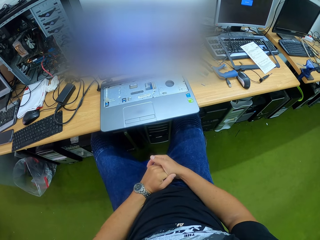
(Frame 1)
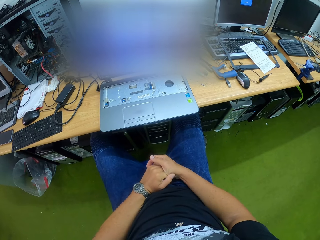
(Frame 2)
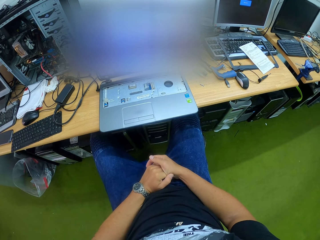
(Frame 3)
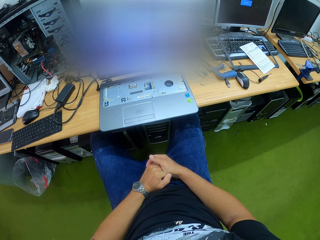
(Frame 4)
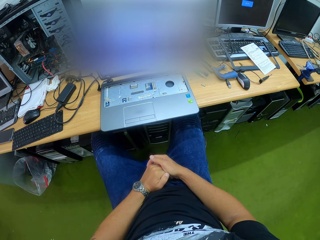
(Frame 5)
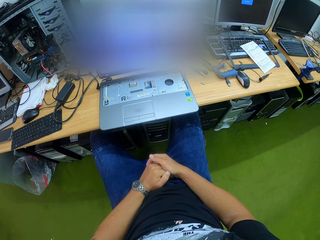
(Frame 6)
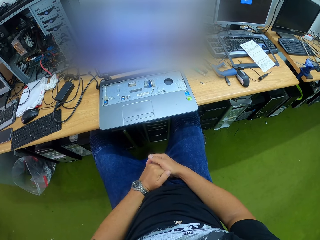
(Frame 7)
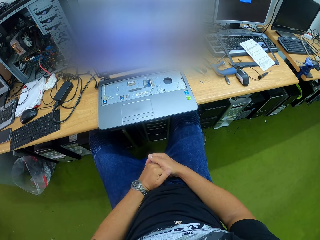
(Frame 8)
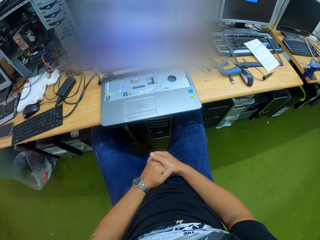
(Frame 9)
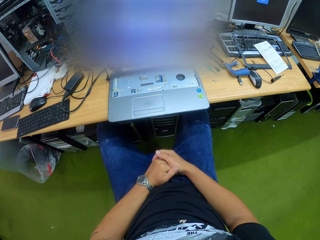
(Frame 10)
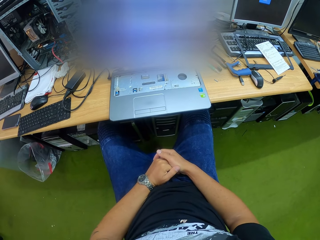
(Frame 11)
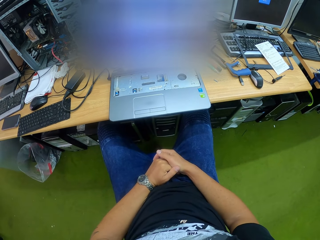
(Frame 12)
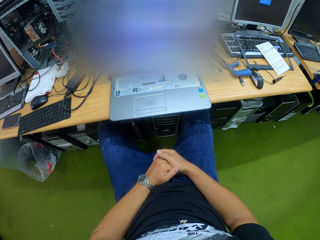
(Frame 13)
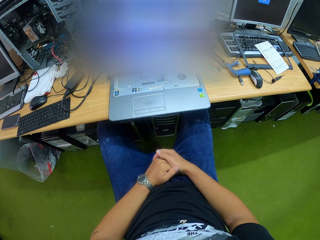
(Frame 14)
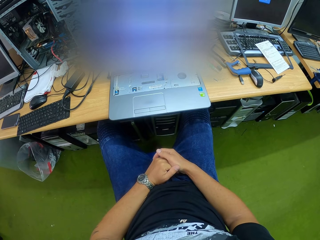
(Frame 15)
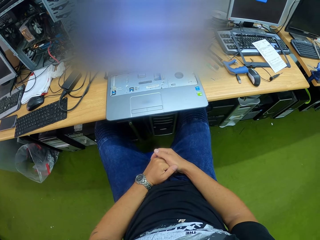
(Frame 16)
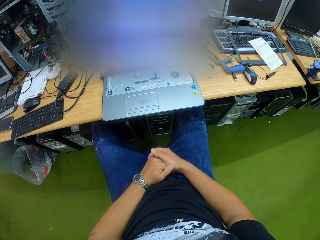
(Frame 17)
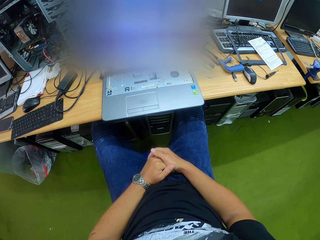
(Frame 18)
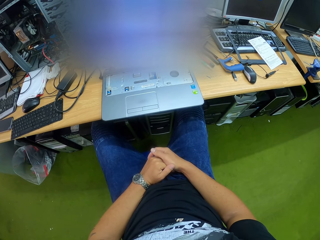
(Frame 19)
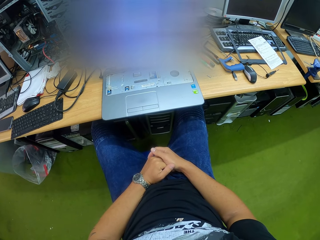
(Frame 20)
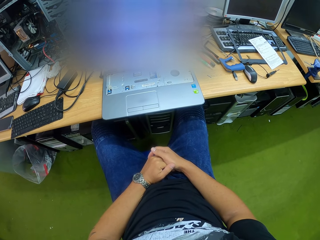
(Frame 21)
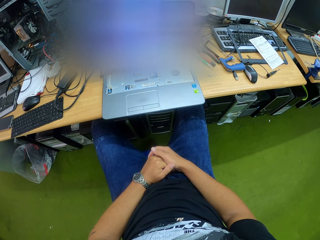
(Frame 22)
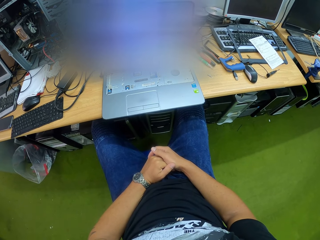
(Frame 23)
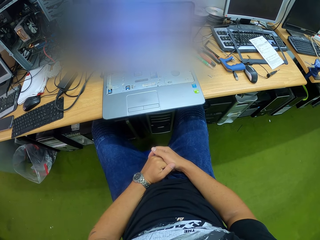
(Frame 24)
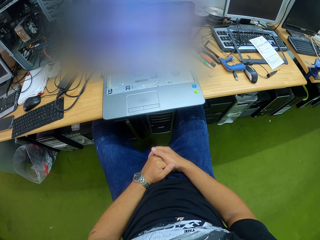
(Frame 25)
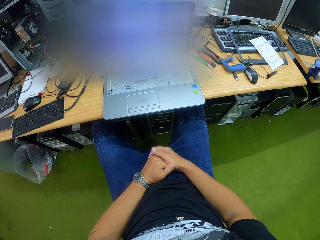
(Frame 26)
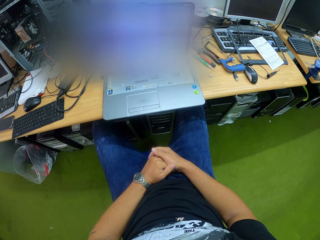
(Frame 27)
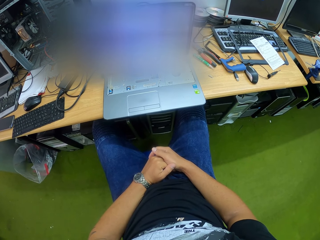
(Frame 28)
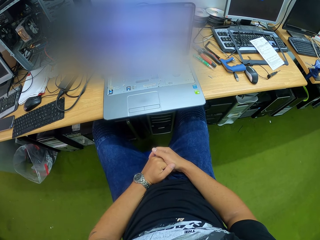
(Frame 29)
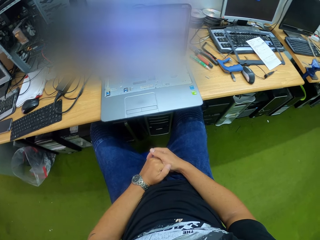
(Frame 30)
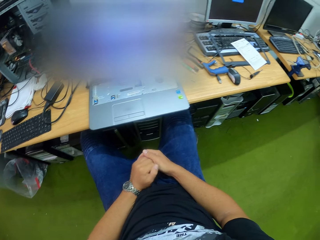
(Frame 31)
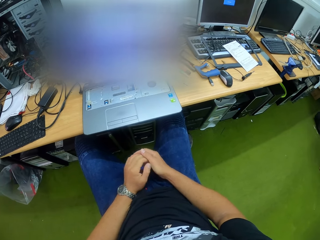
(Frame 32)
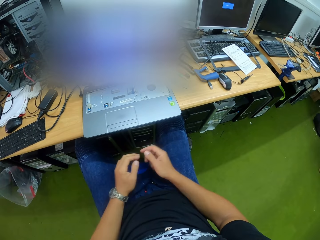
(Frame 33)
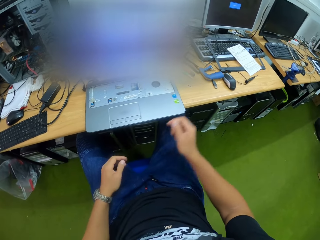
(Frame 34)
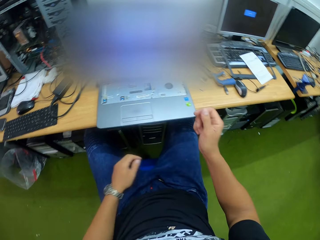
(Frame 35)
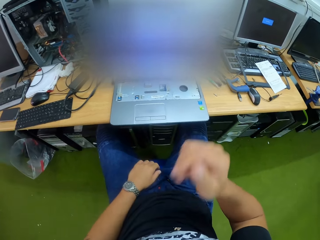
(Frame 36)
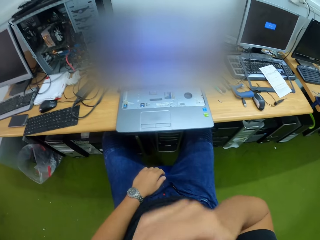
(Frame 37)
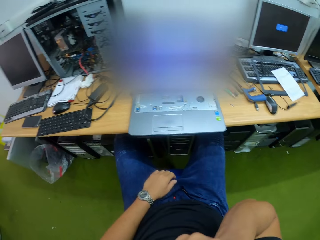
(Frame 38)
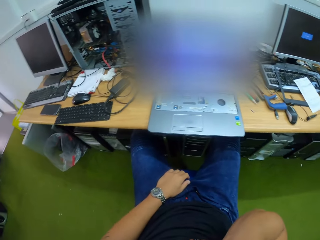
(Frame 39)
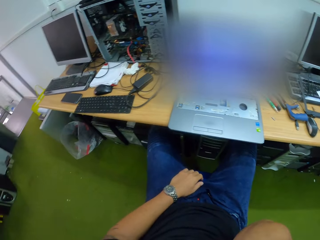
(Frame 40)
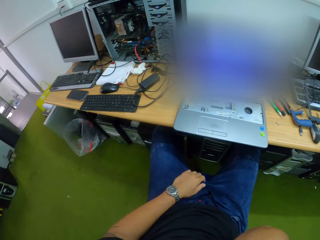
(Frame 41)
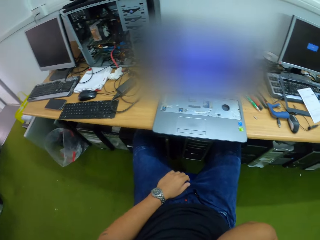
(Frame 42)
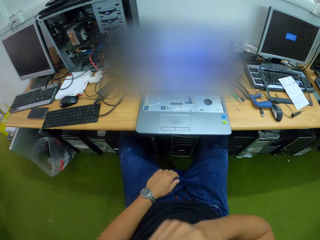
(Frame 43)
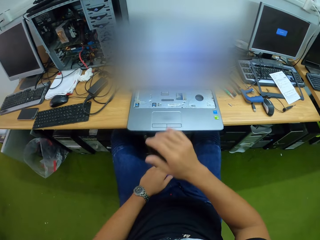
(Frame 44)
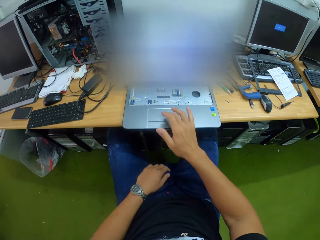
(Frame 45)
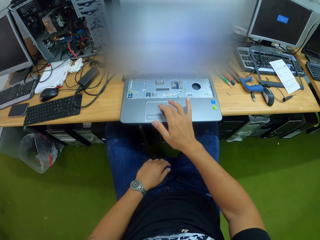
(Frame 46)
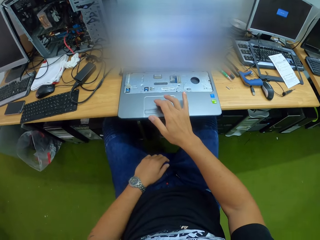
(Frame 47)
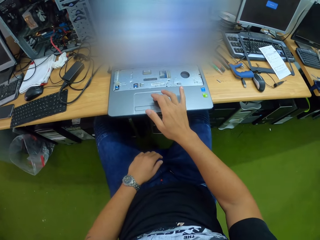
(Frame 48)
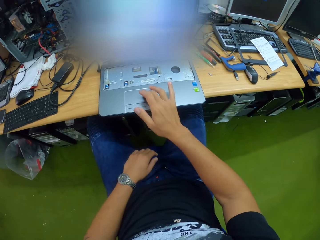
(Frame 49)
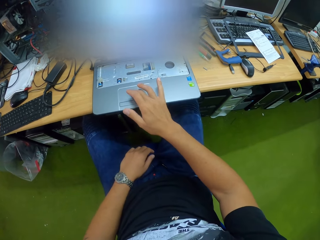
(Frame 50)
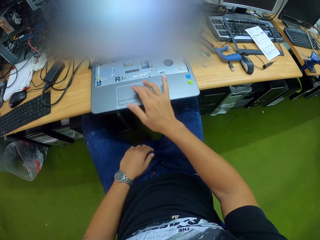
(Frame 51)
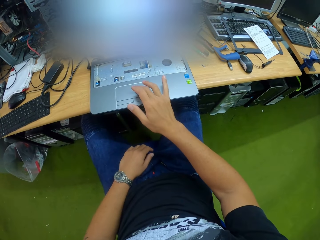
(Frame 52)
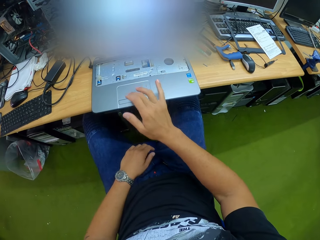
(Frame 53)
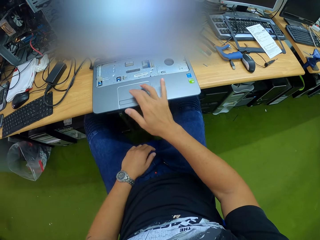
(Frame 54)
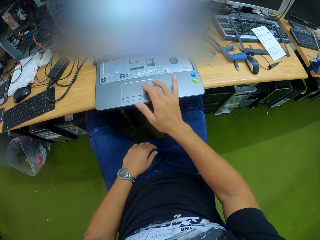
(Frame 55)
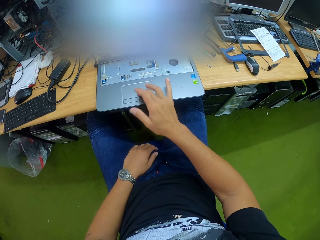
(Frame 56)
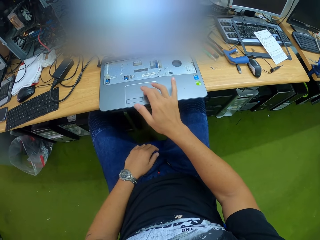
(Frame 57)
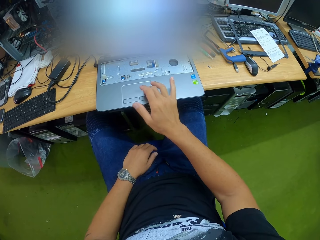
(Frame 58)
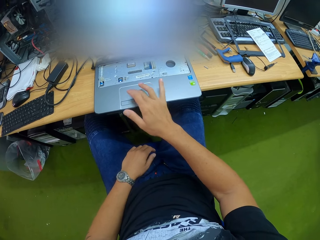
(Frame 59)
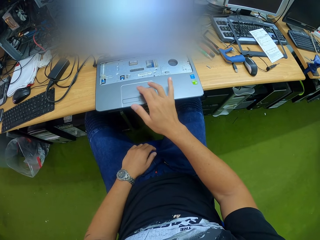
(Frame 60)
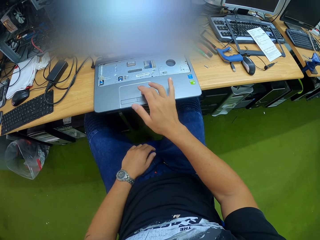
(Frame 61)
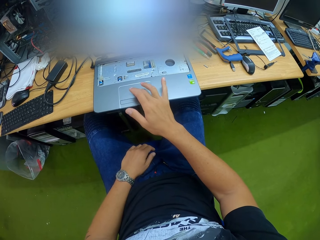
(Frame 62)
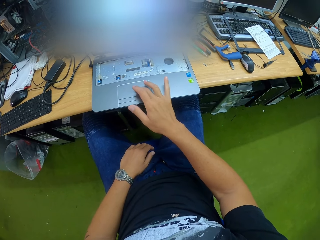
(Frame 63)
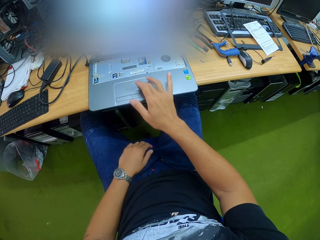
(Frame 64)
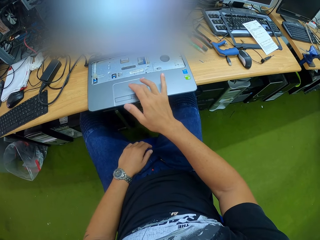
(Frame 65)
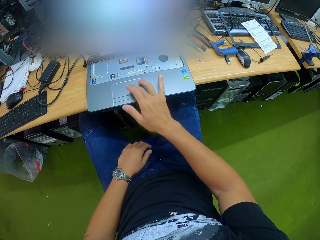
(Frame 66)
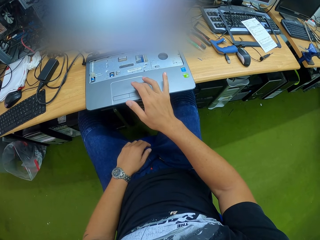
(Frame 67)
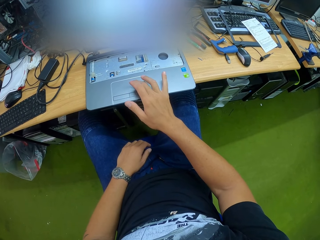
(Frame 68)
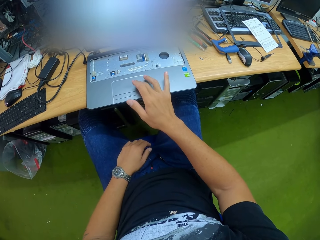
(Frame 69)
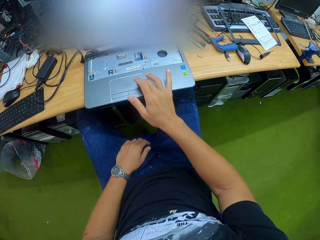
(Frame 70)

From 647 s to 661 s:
The camera wearer interlocks his hands. He lifts up the hand. He touches his nose with his right hand. He scrolls the touch pad. He operates the laptop with his right hand.

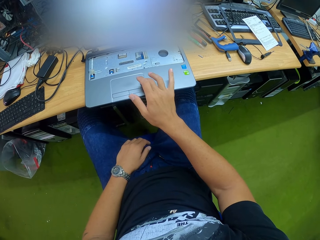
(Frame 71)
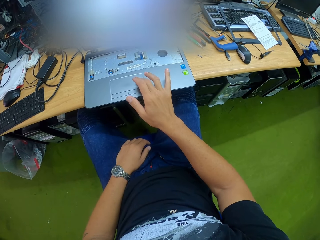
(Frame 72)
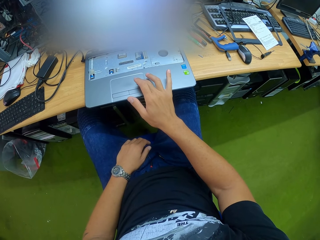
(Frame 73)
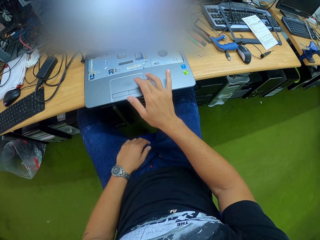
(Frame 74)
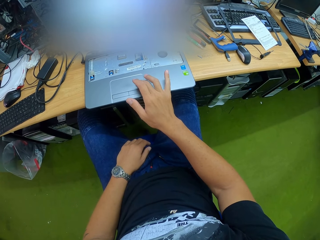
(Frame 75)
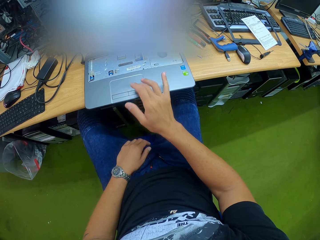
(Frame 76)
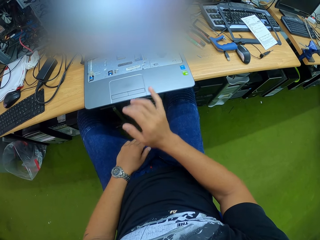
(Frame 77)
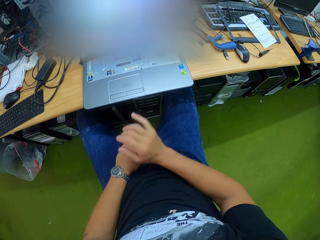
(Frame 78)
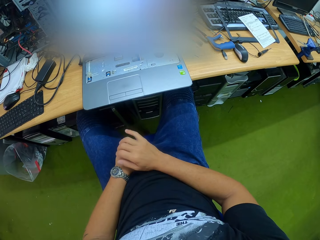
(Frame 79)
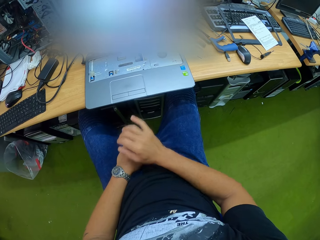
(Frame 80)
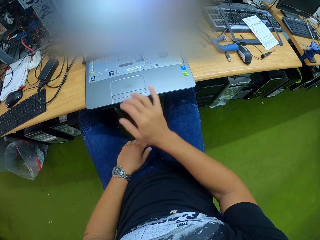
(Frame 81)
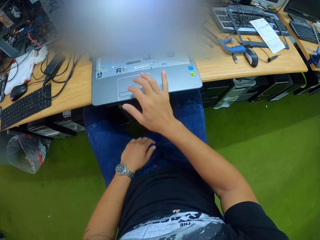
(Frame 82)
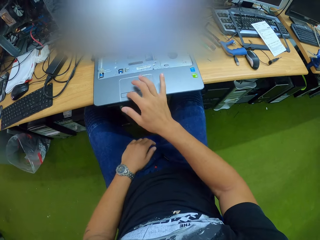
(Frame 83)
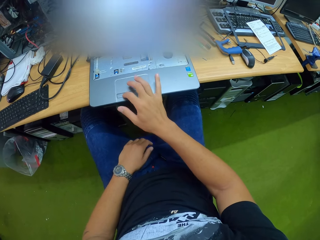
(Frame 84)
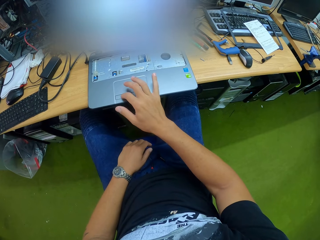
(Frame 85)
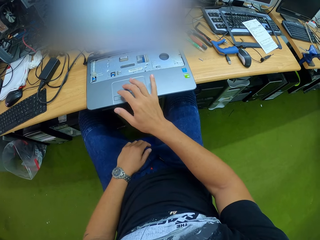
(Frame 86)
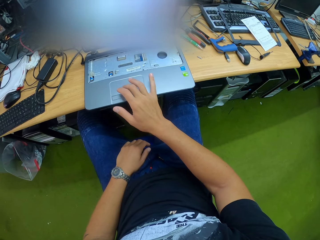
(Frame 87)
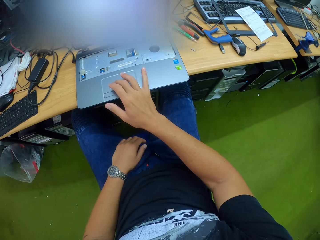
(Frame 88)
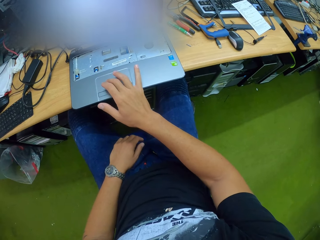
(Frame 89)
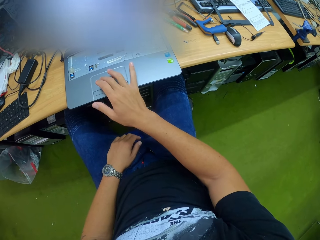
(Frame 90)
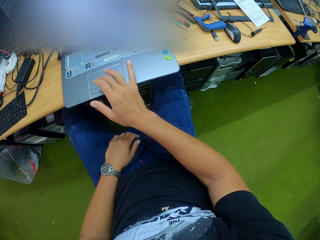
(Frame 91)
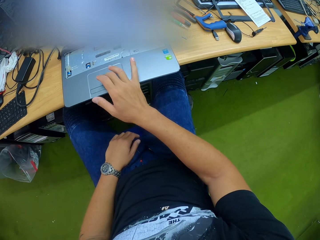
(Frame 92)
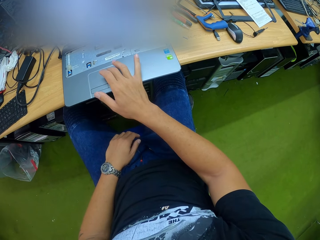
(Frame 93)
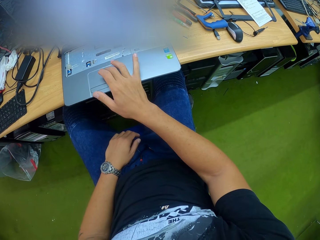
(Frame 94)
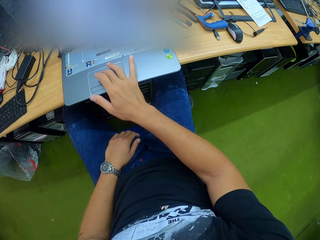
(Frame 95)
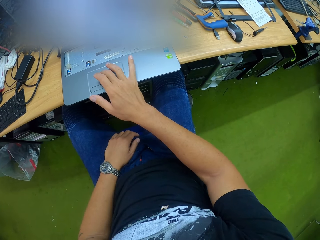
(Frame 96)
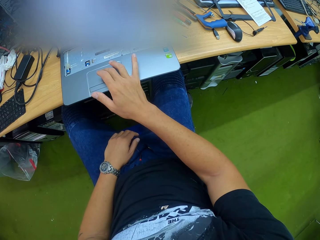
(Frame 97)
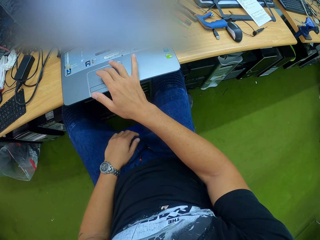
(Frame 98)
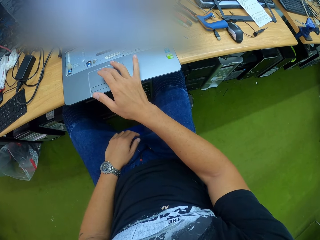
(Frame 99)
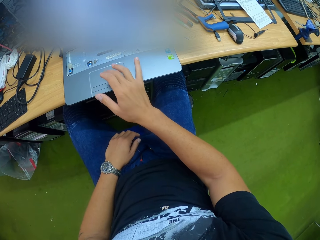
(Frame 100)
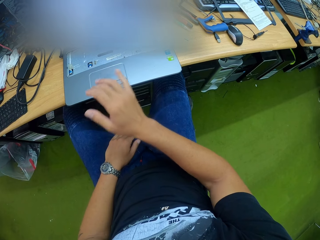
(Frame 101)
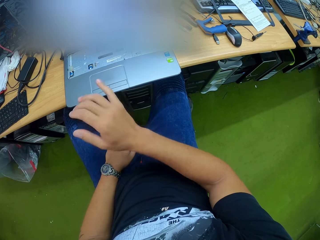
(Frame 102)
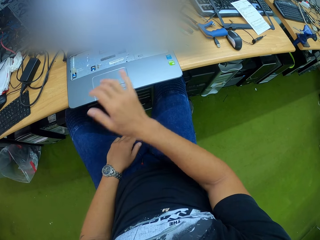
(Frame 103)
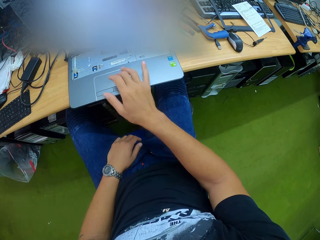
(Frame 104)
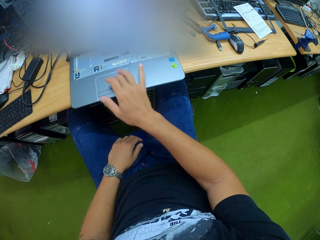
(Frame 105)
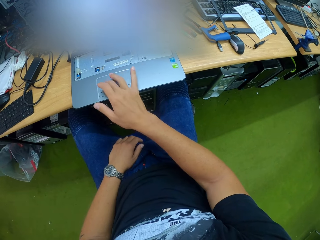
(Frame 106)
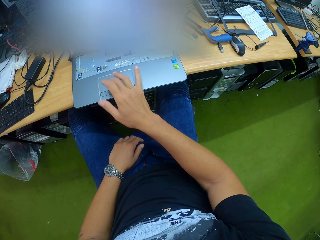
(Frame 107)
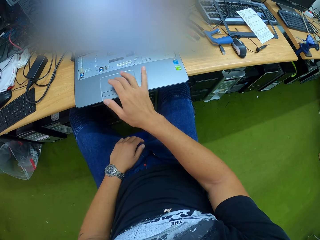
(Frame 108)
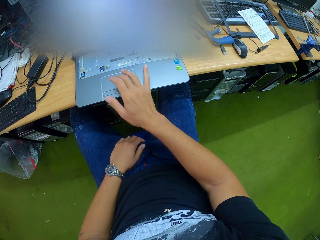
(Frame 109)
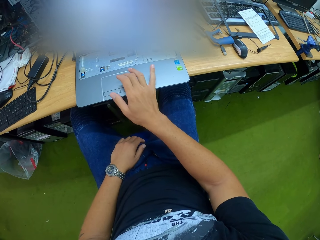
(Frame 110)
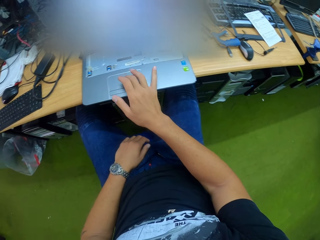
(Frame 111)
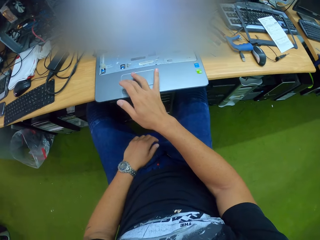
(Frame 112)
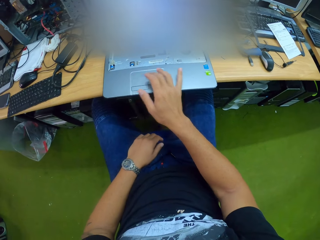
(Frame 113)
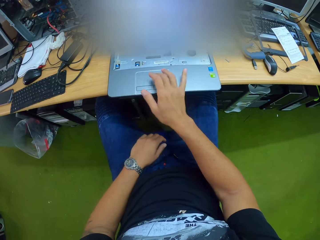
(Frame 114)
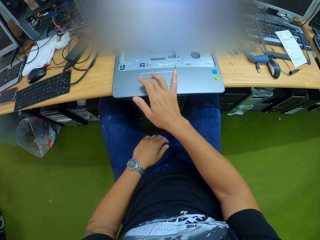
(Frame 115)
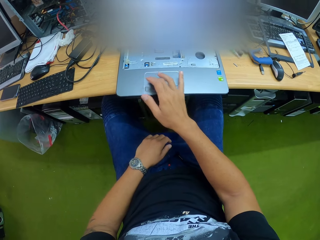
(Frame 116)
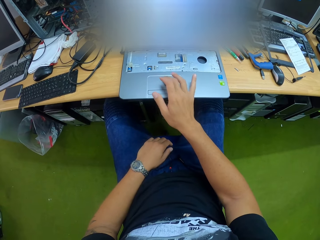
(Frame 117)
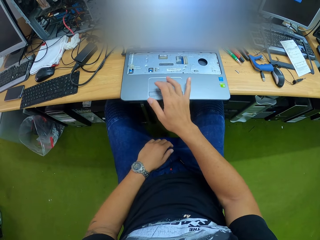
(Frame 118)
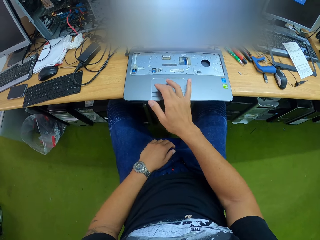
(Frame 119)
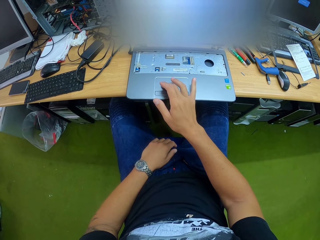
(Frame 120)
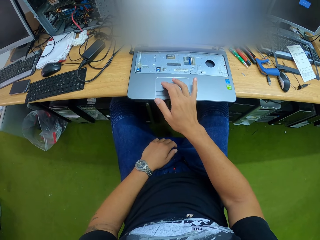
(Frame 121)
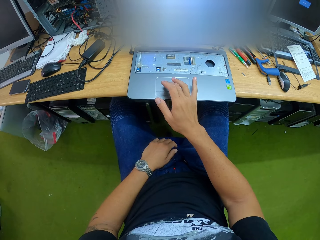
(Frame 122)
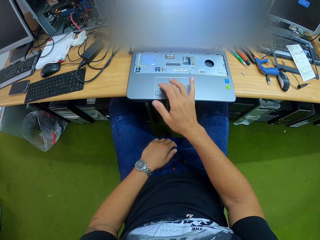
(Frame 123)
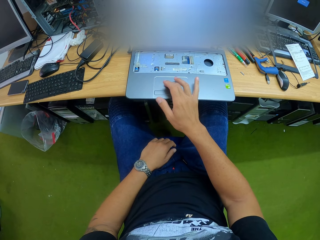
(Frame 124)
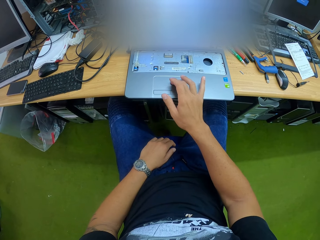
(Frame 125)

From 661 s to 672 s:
The camera wearer puts the hand down. They scroll the touch pad.
